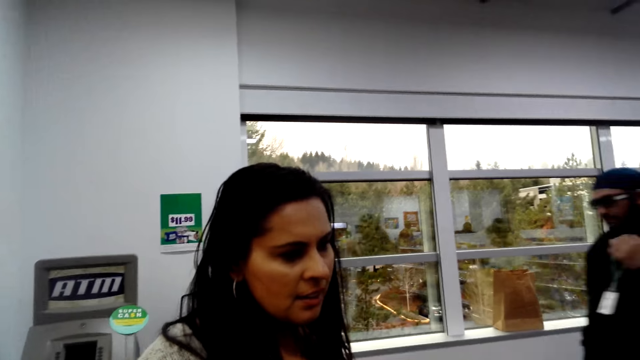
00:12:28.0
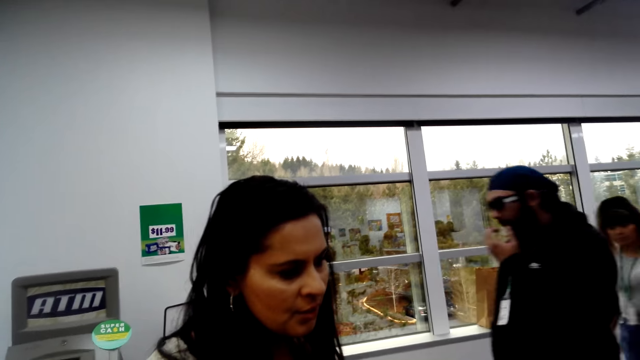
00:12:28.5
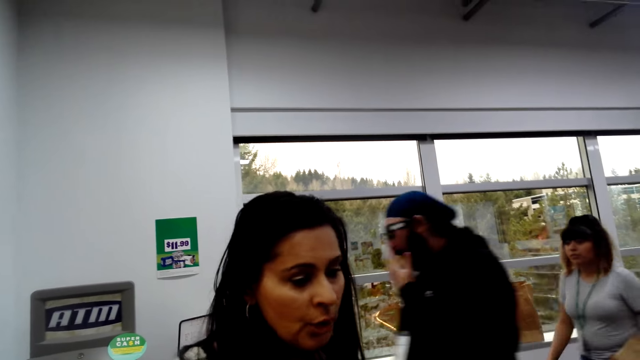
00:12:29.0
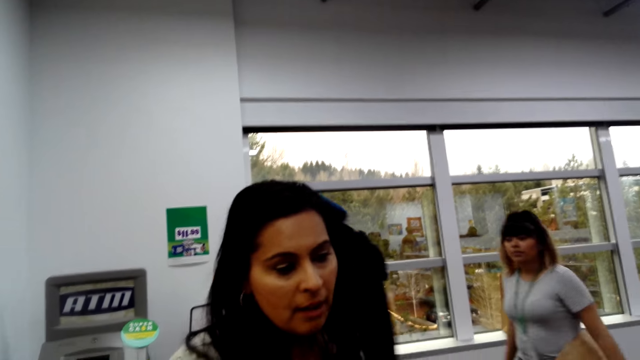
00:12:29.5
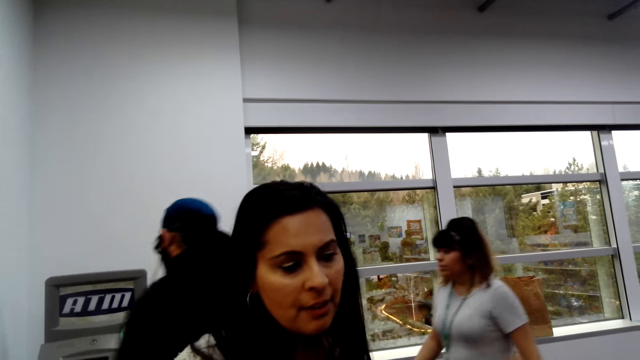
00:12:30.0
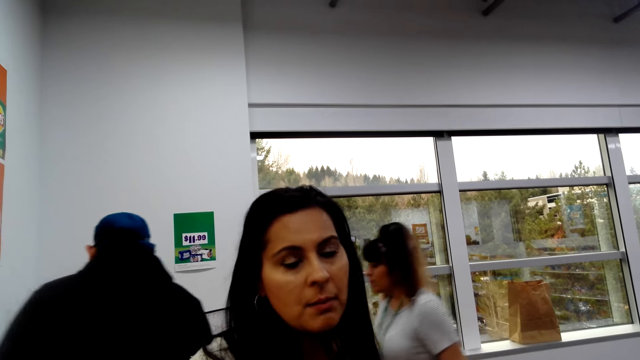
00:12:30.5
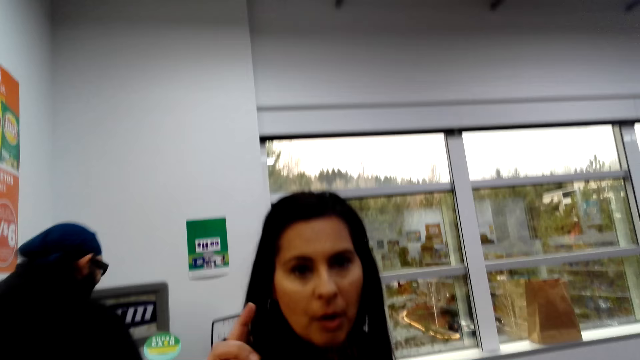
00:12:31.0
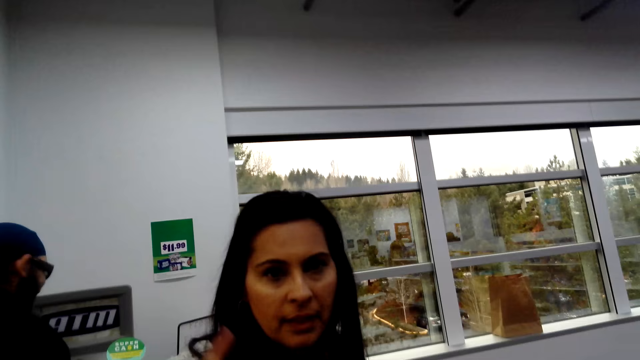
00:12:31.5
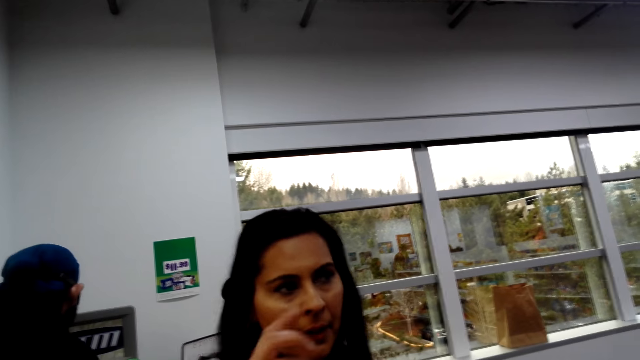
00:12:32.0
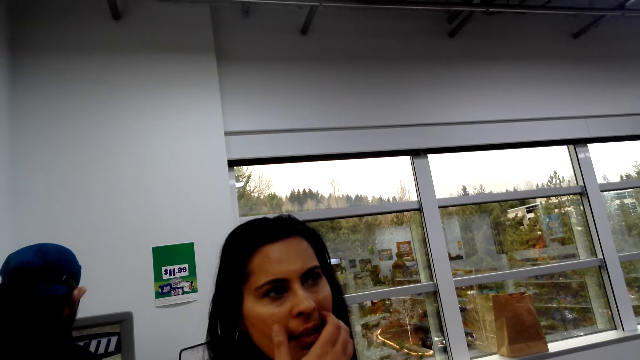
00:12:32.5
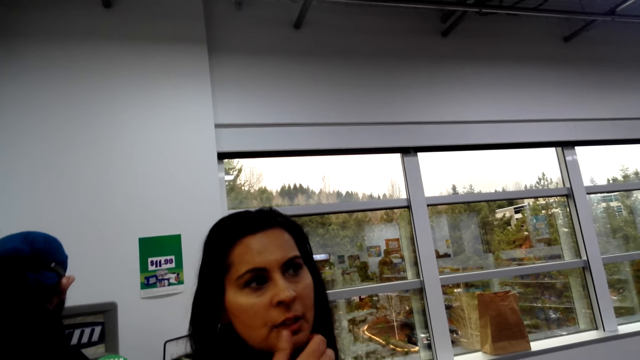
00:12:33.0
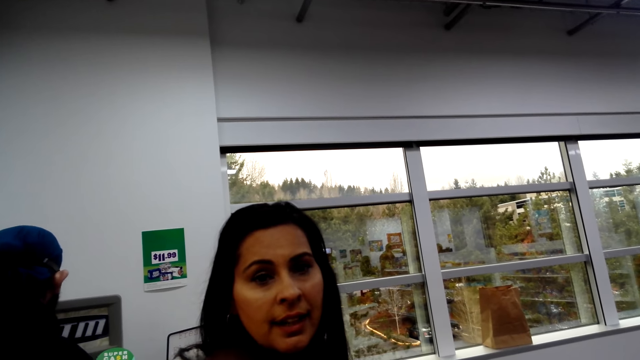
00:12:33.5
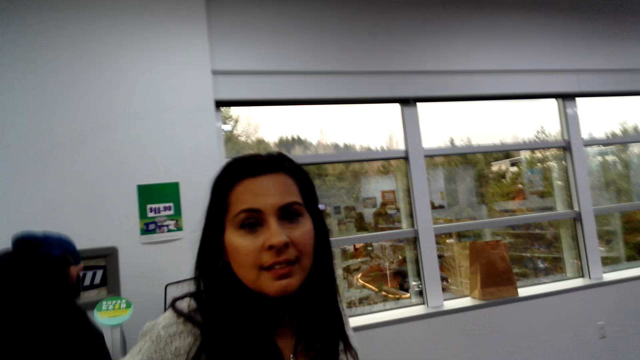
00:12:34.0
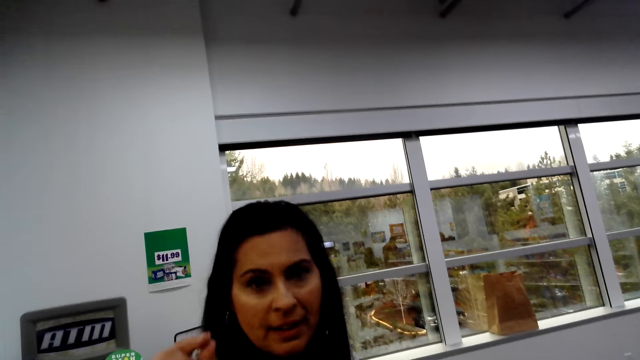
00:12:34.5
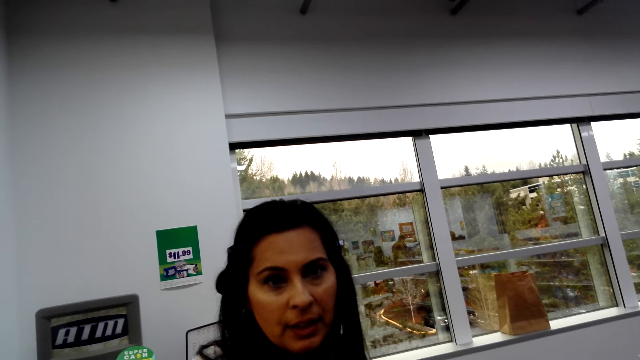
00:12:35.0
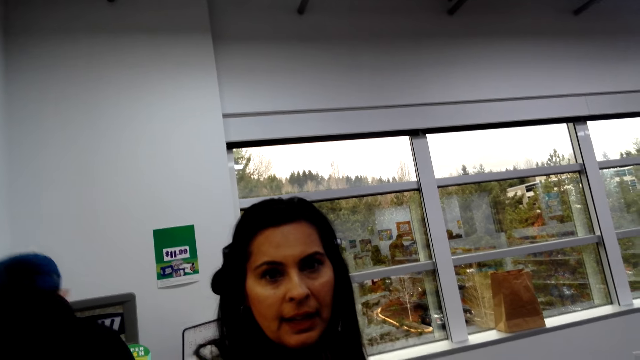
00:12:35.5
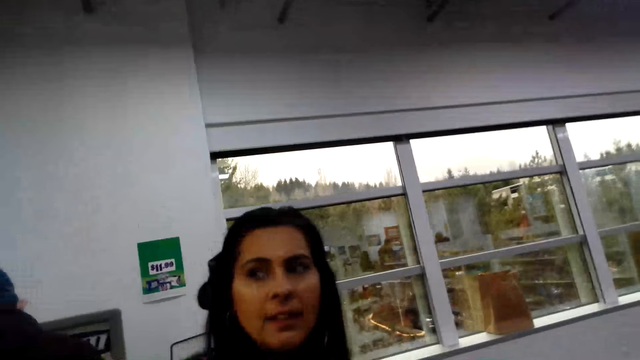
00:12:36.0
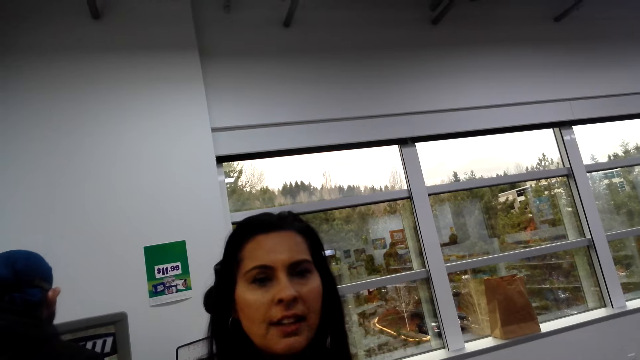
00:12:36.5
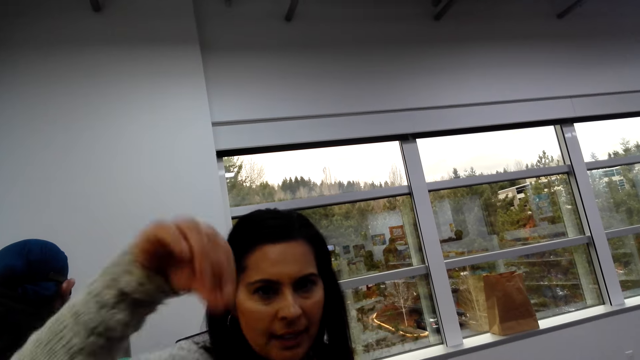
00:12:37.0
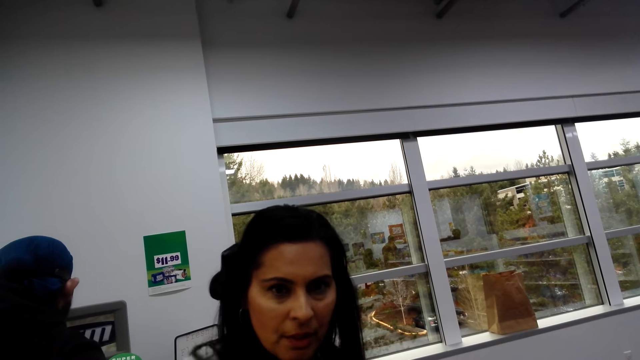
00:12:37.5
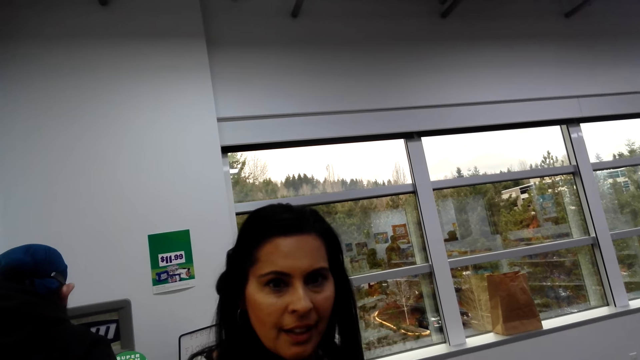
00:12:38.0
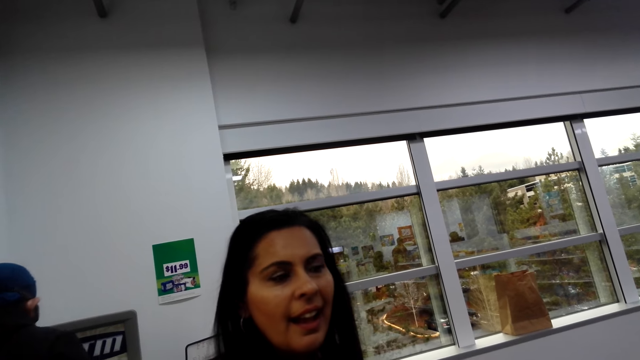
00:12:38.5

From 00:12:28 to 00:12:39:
A person and another person walk behind the camera wearer. A third person talks to the camera wearer.

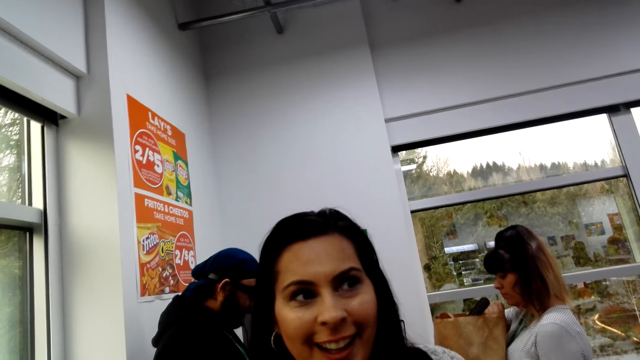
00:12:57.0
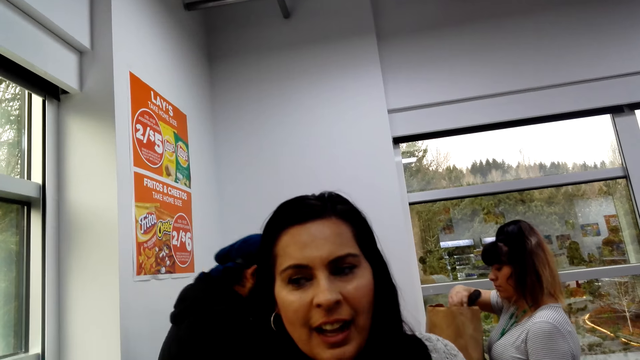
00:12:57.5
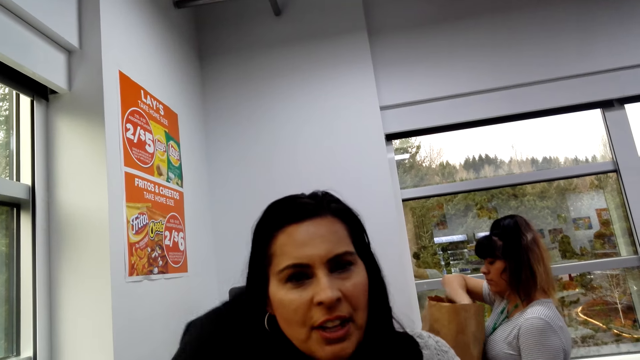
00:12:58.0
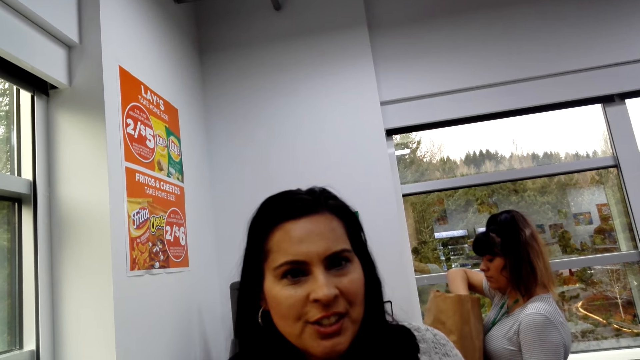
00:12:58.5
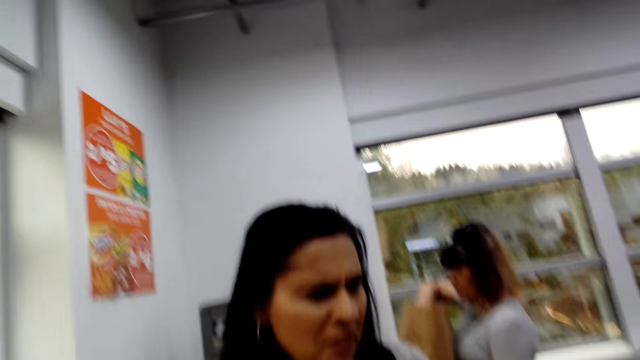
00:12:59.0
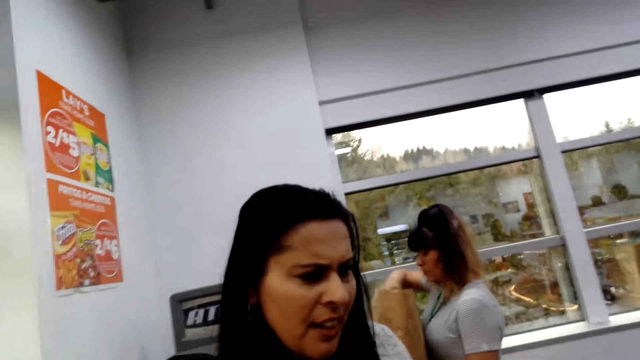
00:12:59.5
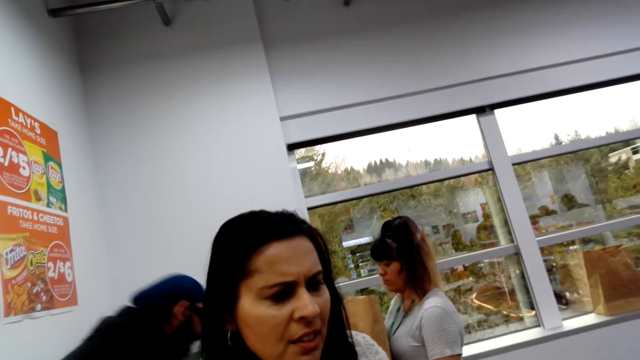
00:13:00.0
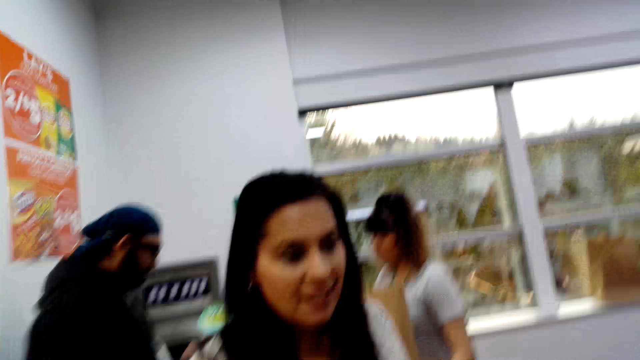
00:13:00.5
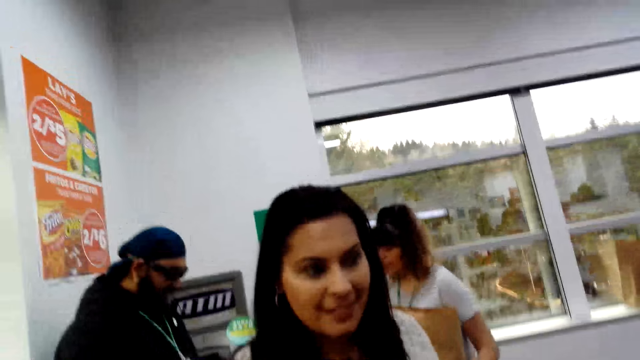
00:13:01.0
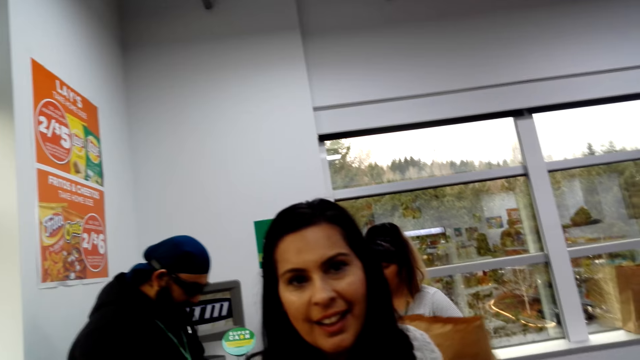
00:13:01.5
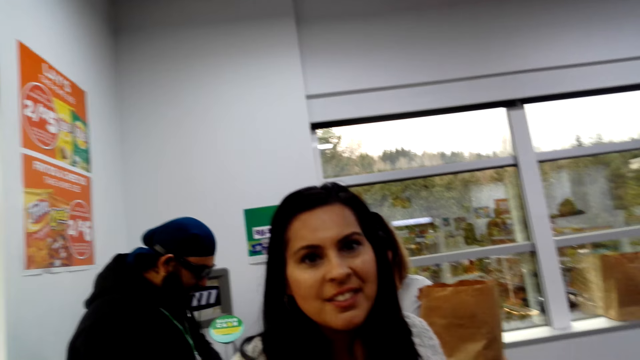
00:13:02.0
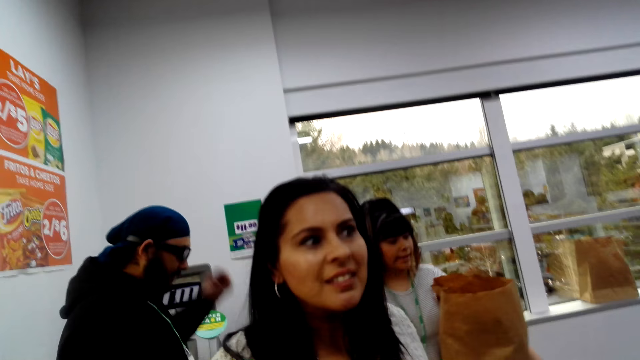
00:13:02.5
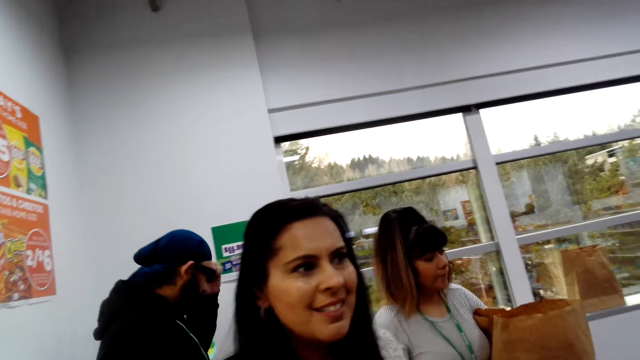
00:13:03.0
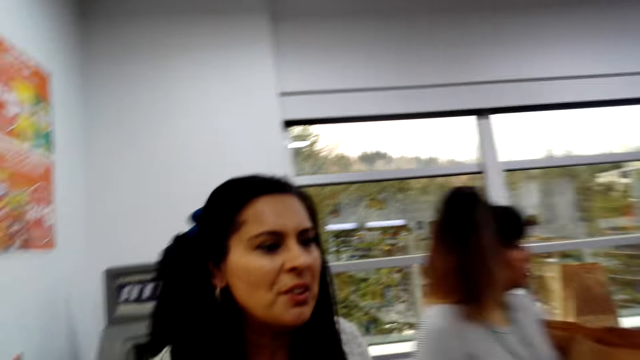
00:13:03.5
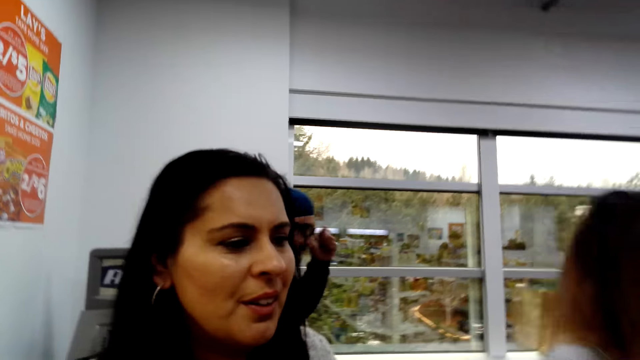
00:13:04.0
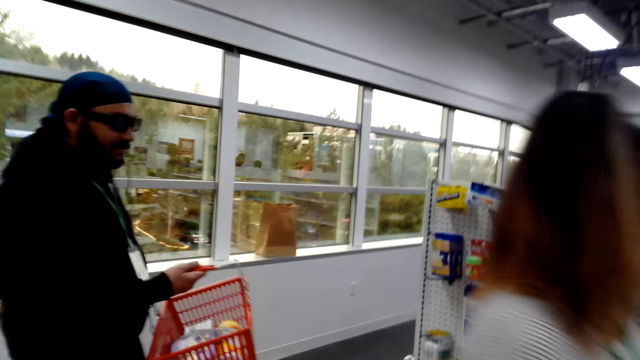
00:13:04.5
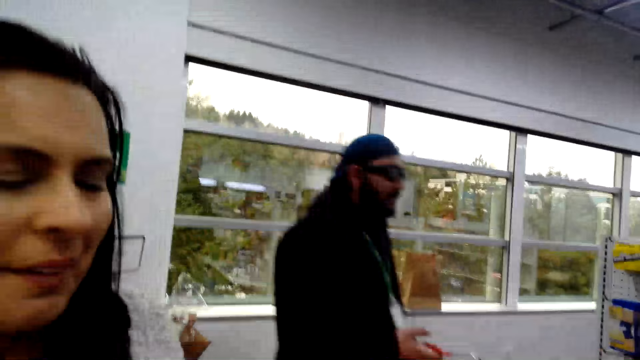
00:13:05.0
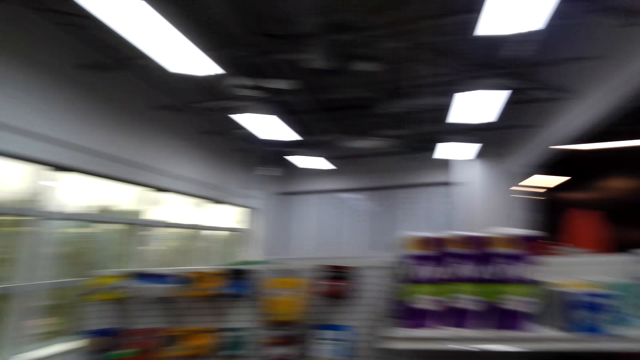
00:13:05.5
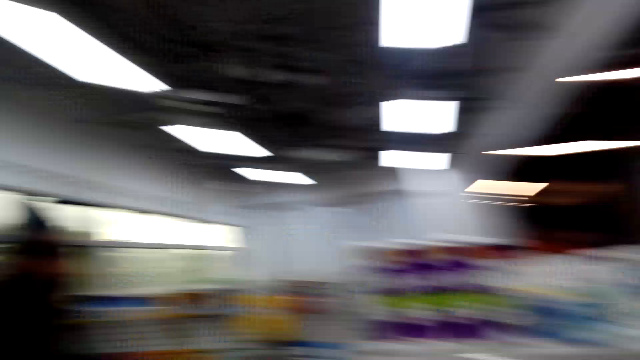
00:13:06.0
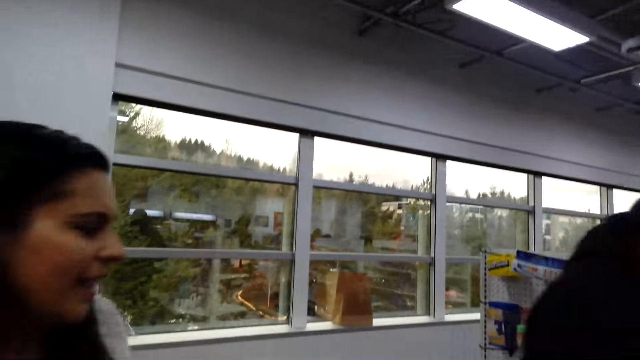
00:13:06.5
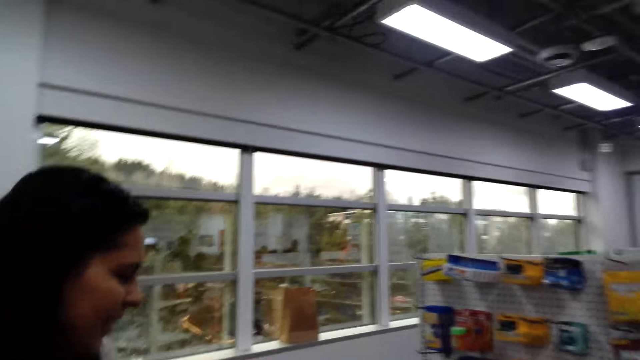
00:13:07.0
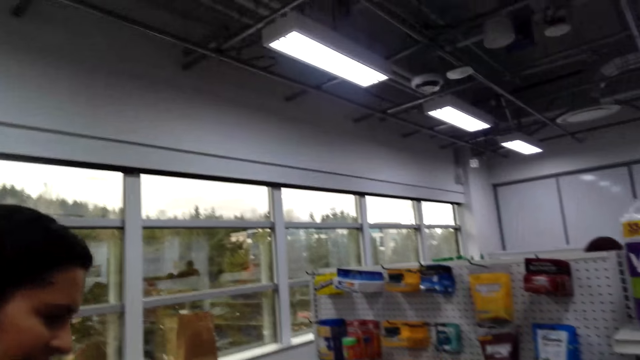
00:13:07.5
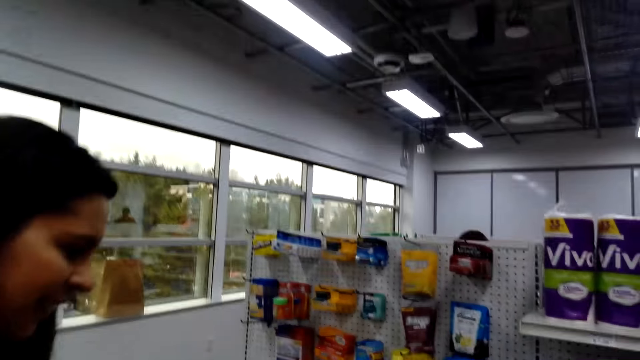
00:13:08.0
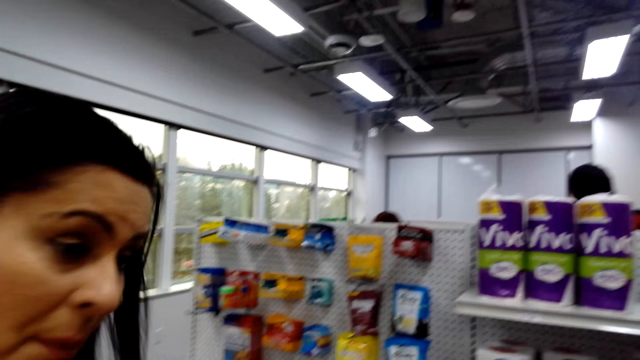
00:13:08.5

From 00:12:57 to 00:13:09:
A person inserts a hand inside the packet. A woman talks to the camera wearer. The first person and another person walk away. The camera wearer responds to the woman. They turn around. They converse with the woman.
